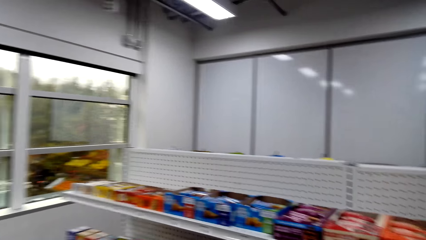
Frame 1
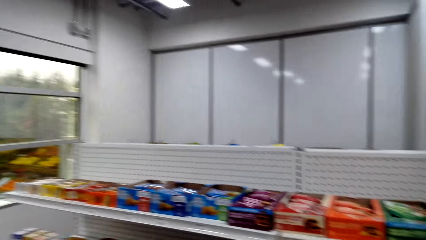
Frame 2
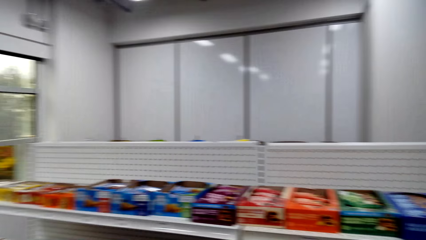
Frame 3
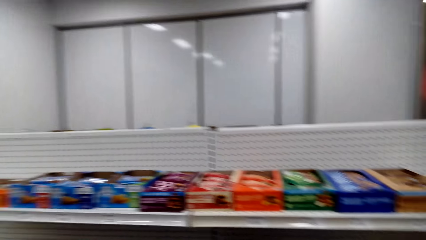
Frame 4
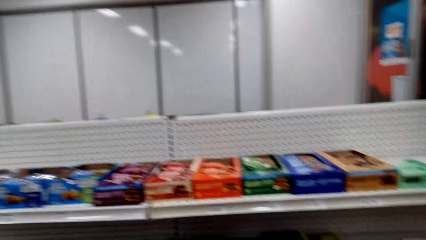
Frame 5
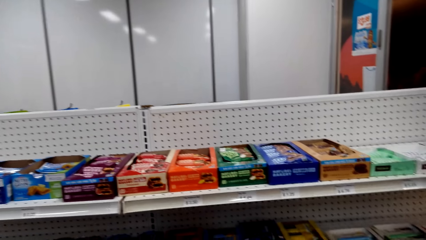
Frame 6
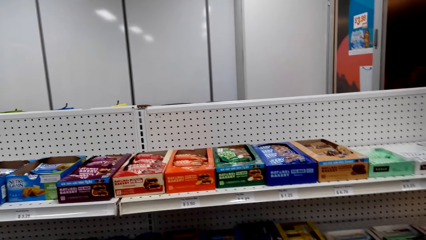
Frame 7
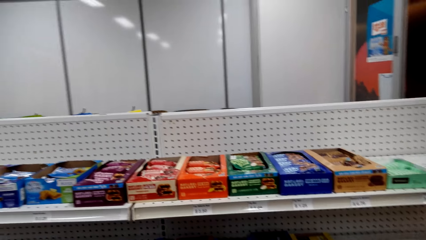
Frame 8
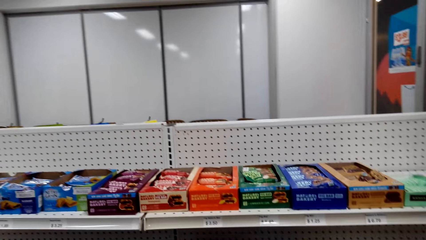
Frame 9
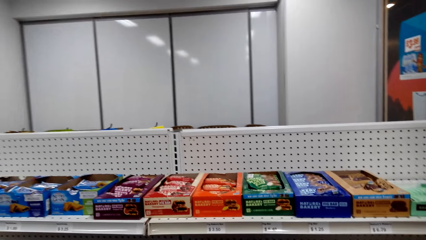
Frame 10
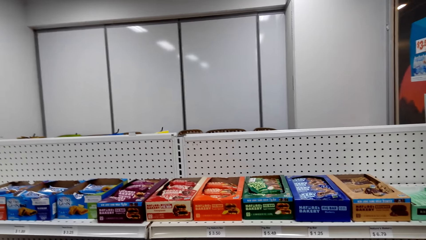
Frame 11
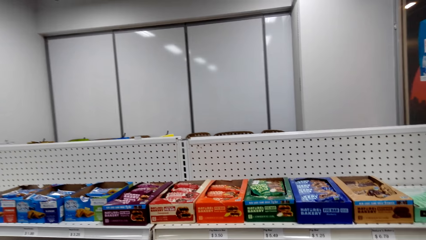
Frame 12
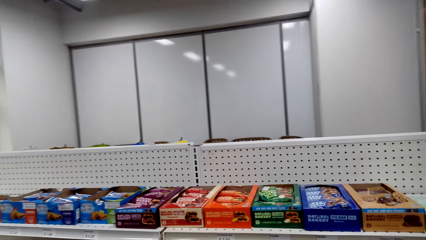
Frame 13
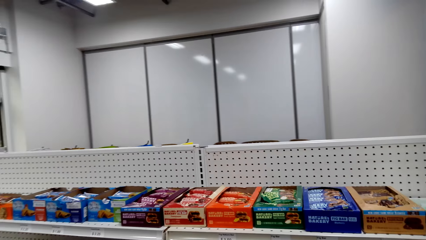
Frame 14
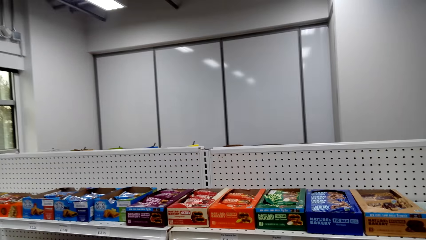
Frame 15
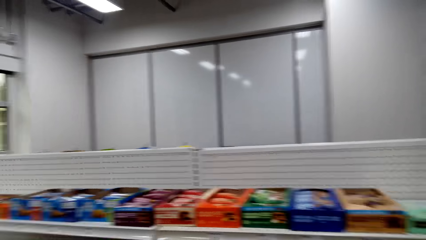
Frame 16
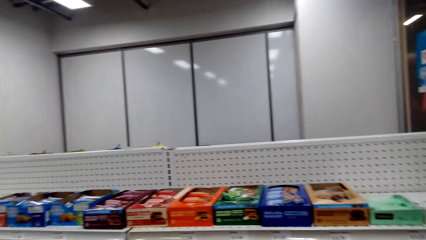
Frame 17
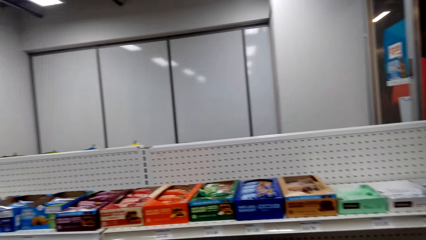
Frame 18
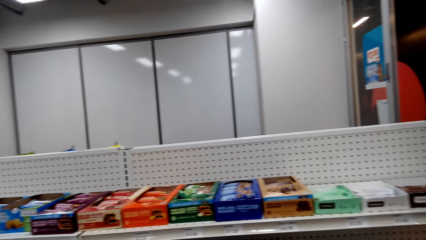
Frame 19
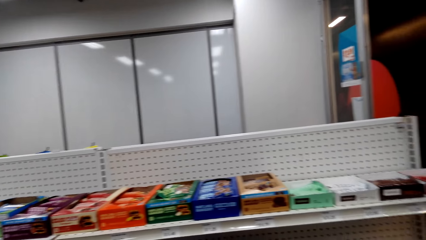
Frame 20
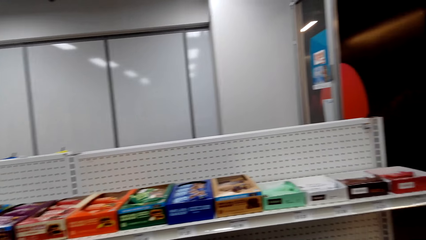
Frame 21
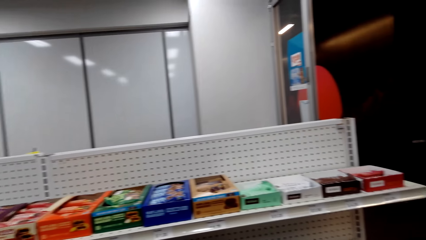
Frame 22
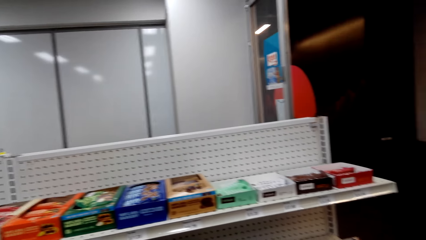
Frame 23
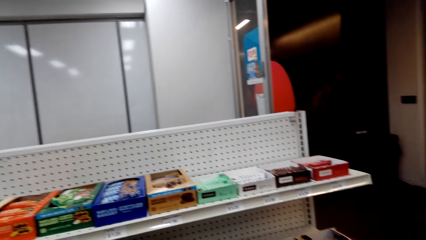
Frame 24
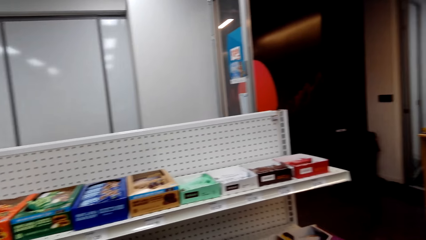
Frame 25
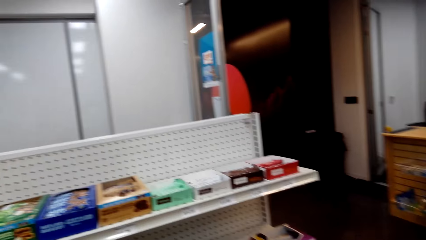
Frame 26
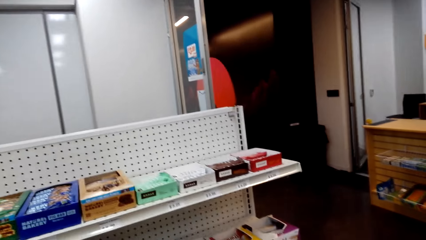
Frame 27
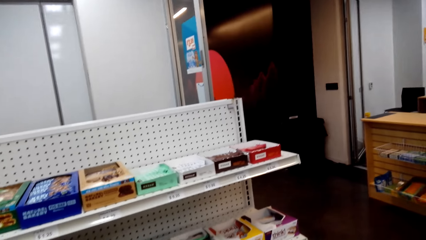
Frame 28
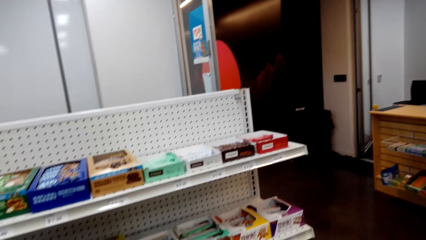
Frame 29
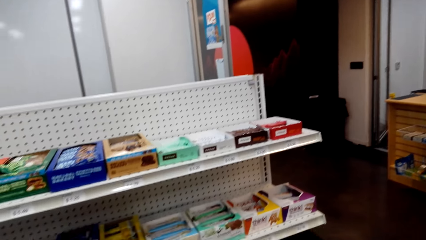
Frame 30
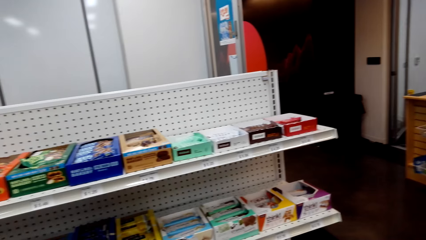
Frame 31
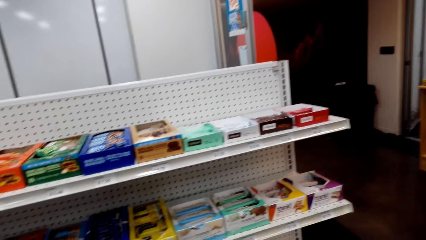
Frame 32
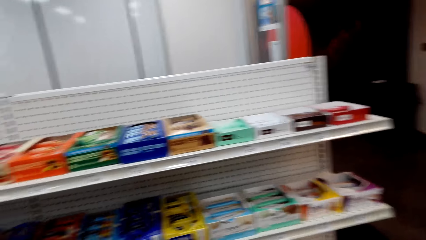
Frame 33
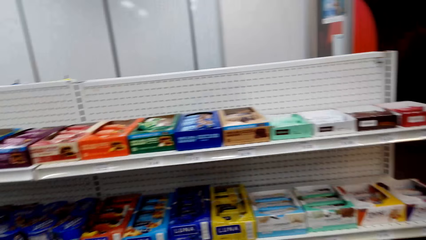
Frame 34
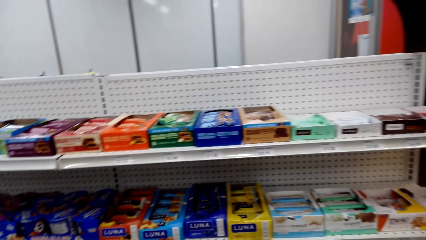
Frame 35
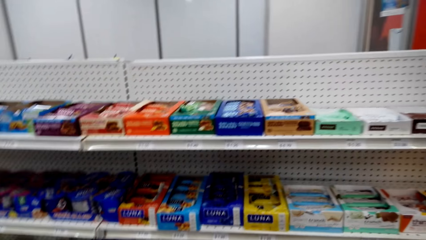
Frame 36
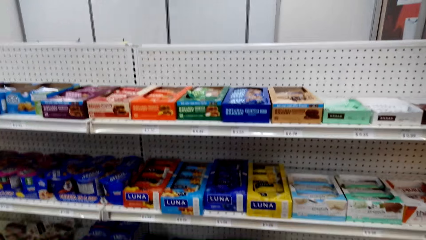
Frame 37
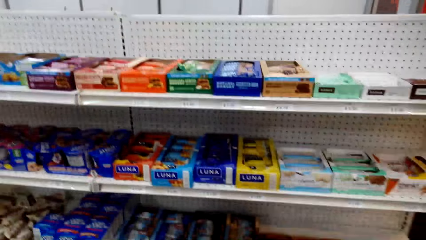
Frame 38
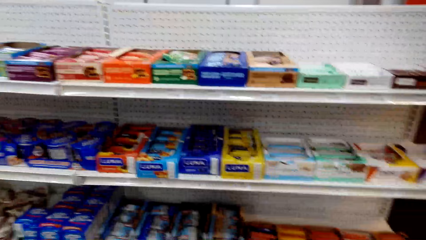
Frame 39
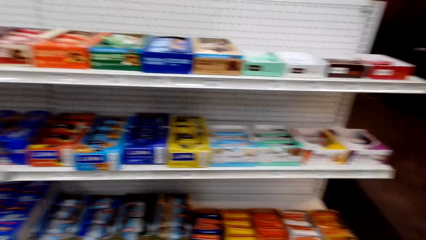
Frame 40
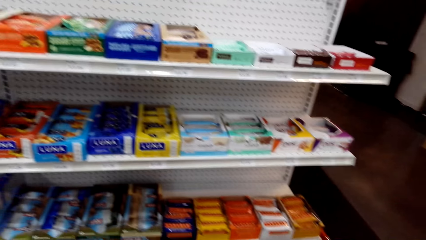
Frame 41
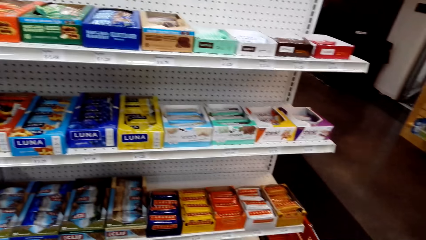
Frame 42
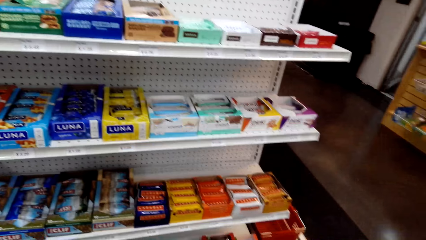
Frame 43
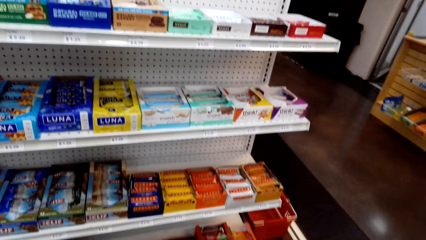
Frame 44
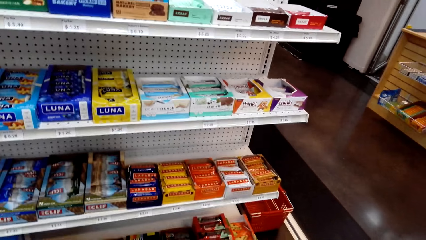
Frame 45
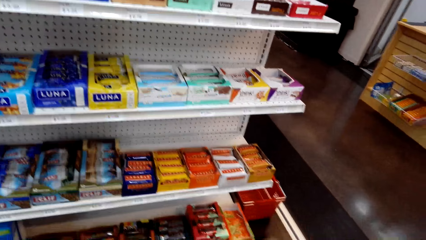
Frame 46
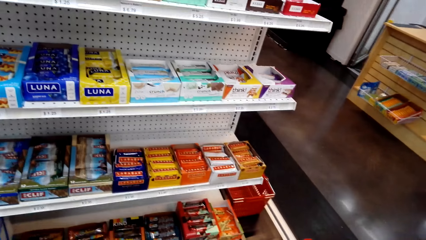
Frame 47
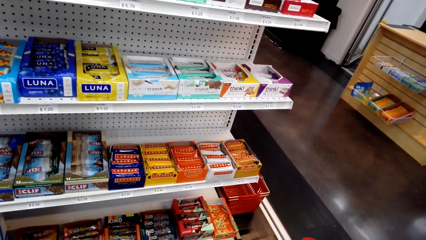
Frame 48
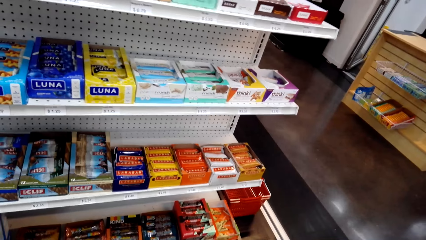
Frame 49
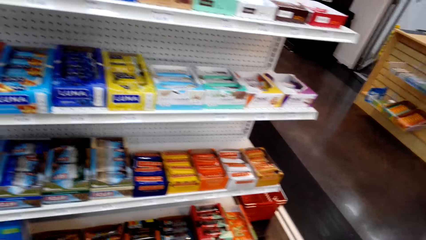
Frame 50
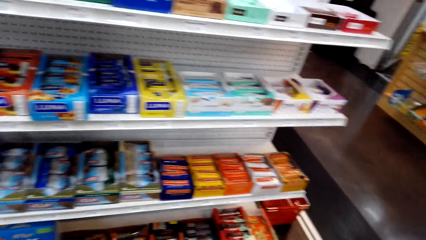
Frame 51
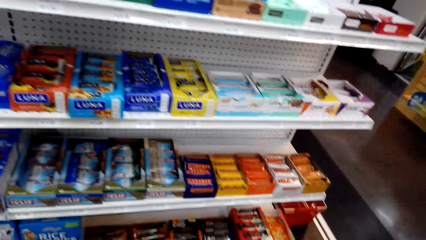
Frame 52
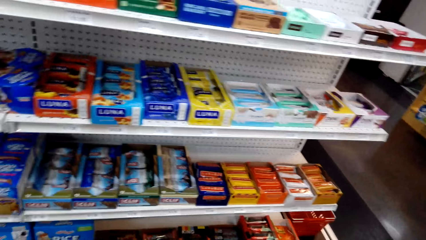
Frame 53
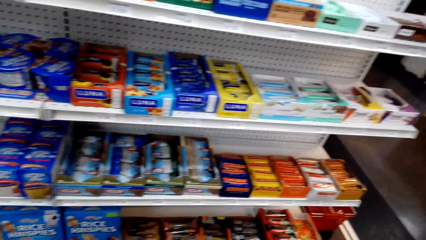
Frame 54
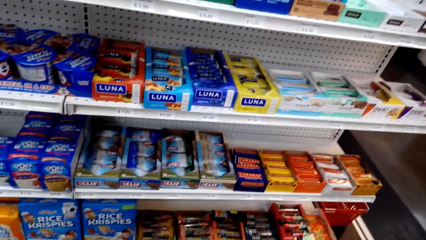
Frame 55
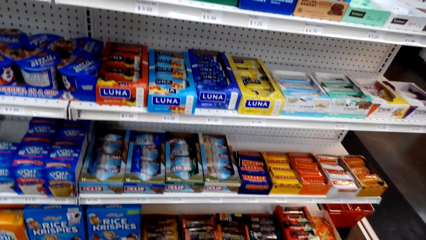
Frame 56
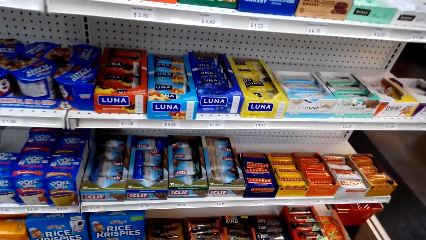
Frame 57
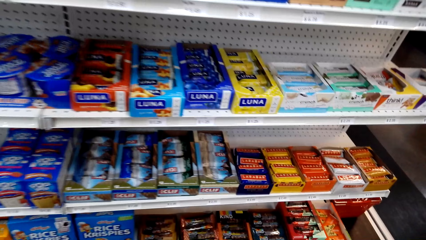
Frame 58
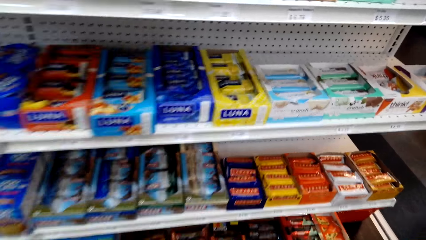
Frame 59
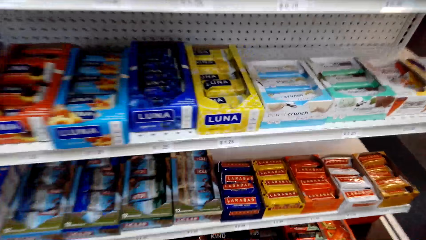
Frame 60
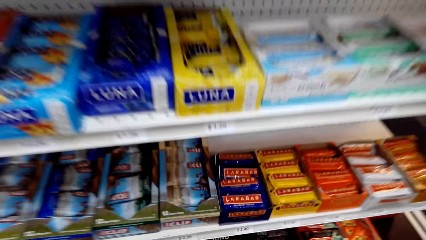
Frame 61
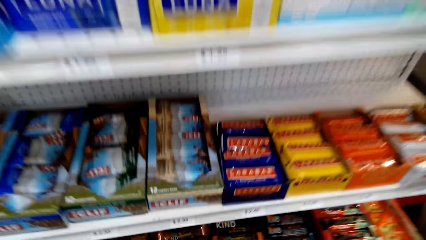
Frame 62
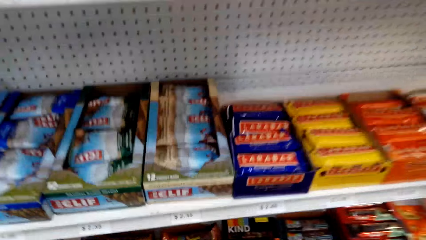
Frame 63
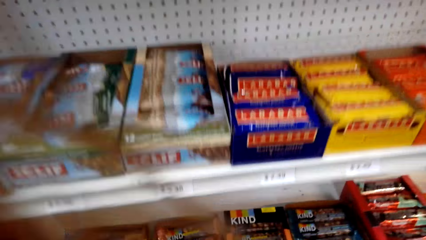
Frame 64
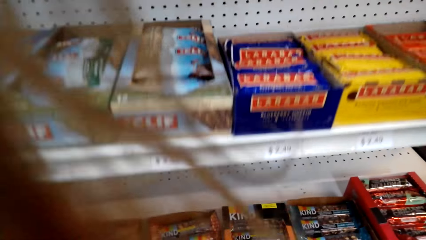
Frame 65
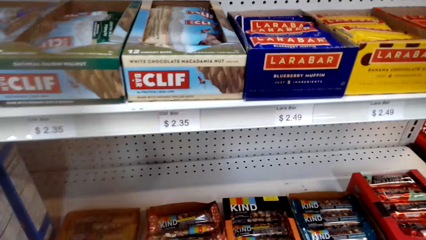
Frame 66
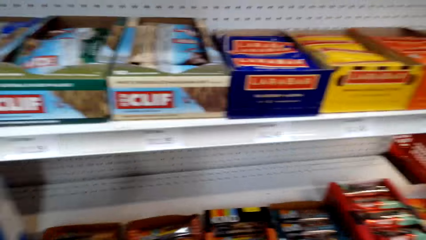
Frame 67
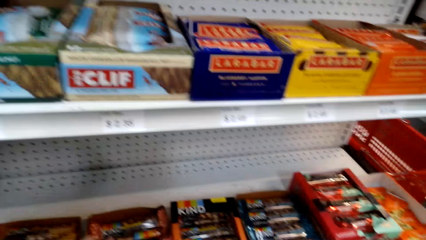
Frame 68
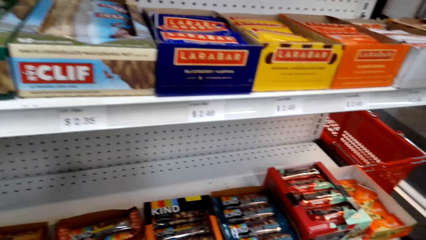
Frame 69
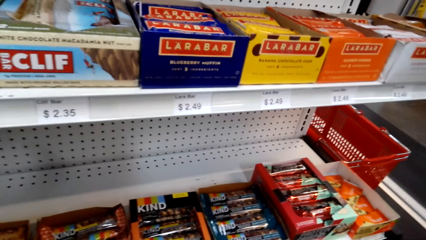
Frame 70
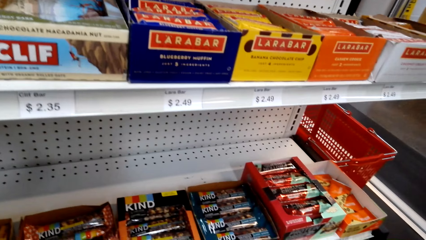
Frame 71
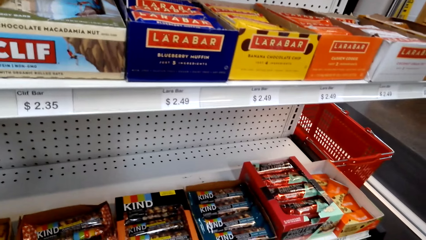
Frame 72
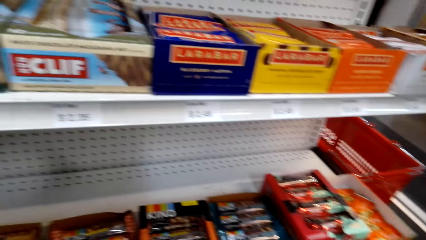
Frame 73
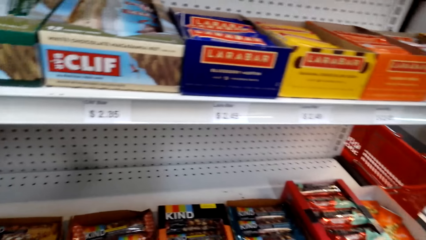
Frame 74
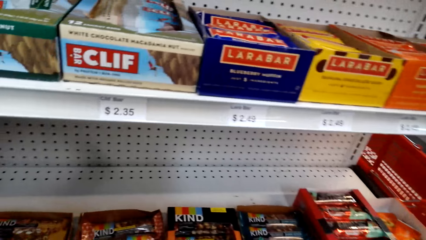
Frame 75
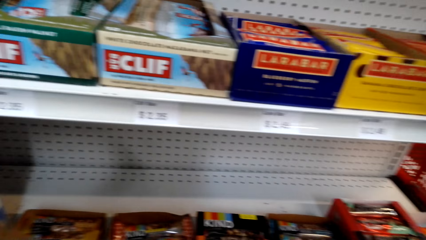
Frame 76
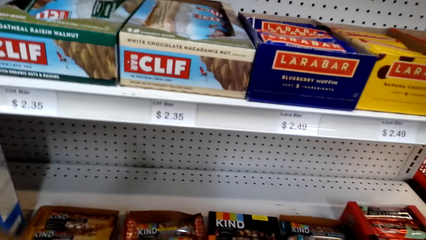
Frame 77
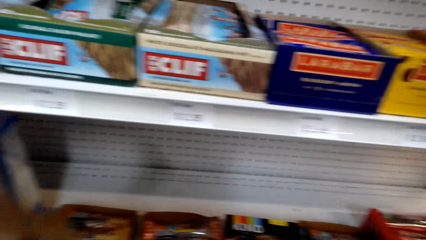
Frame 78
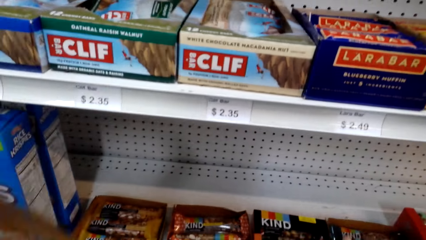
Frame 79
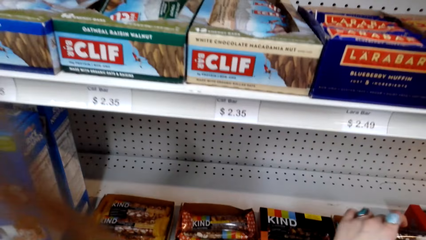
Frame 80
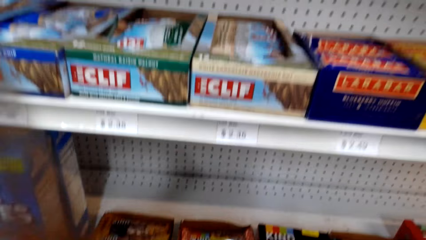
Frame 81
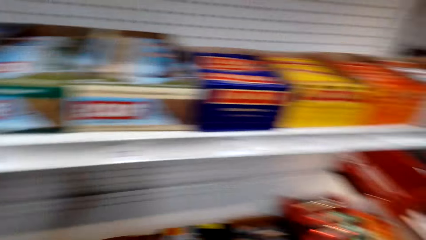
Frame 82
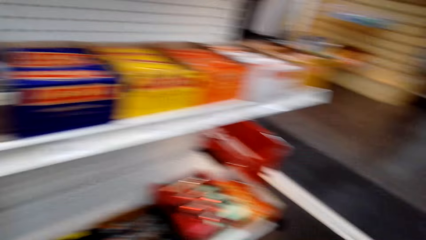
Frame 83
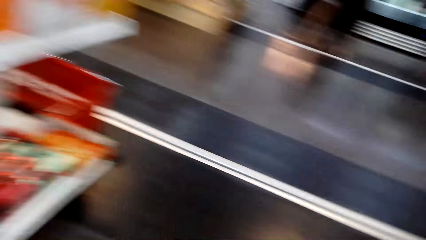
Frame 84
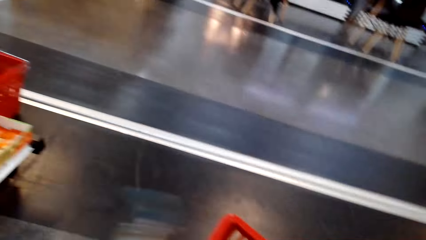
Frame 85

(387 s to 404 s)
The camera wearer bends down forward in front of the shelf. They touch something. They pick up a candy bar from the shelf.
